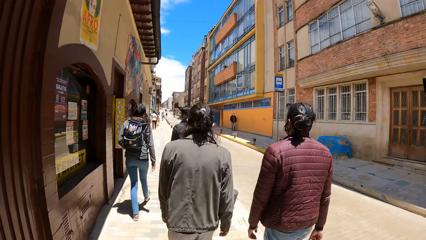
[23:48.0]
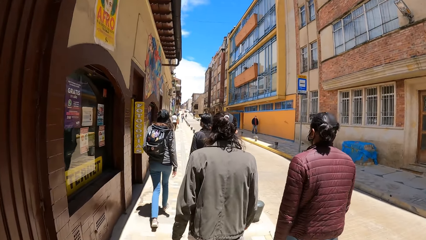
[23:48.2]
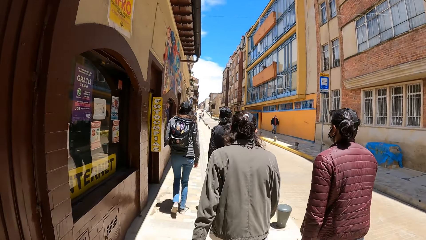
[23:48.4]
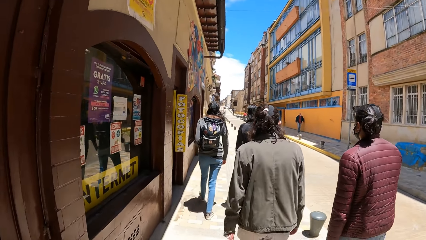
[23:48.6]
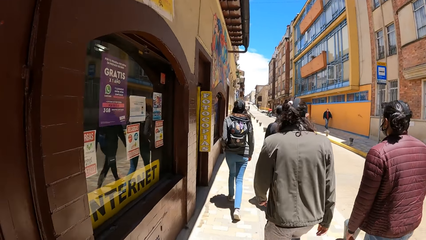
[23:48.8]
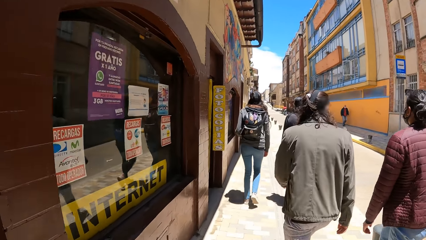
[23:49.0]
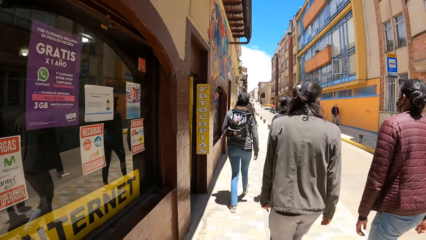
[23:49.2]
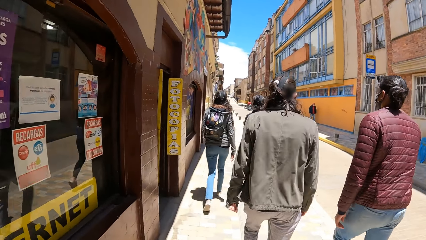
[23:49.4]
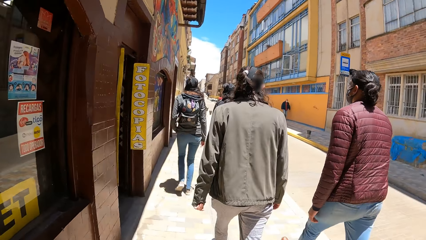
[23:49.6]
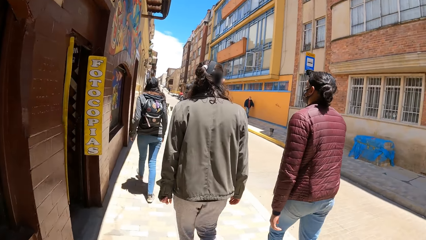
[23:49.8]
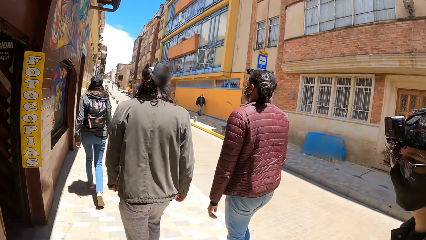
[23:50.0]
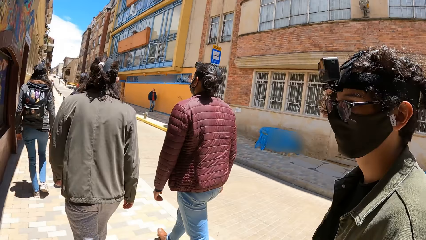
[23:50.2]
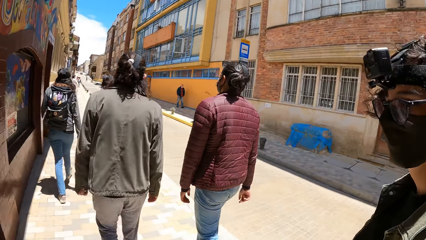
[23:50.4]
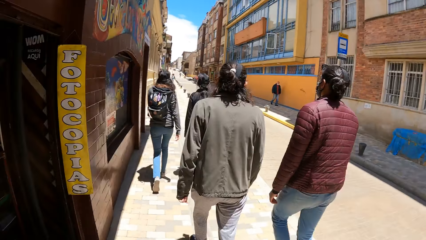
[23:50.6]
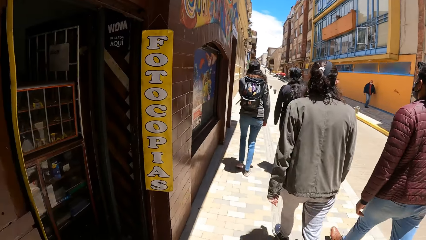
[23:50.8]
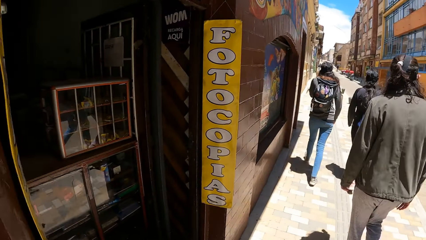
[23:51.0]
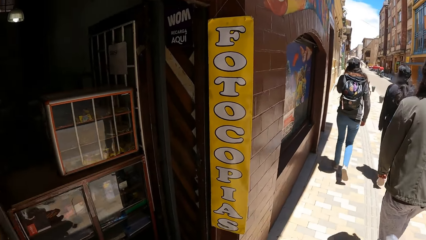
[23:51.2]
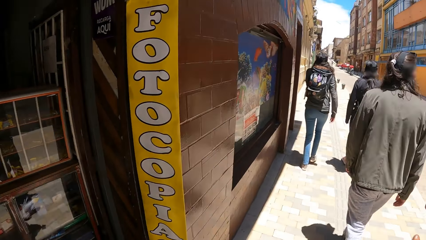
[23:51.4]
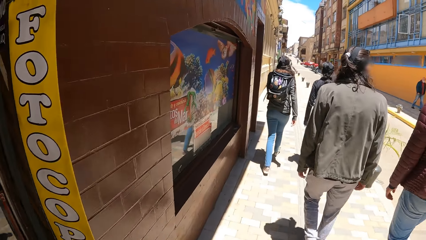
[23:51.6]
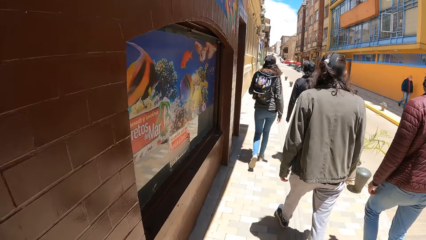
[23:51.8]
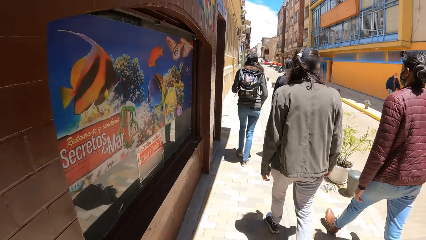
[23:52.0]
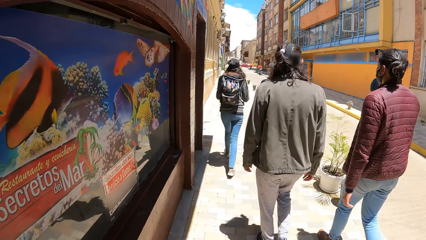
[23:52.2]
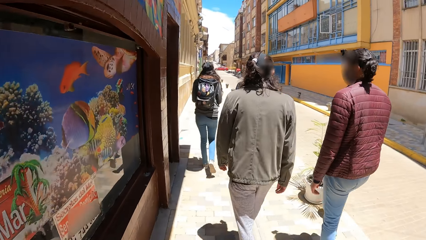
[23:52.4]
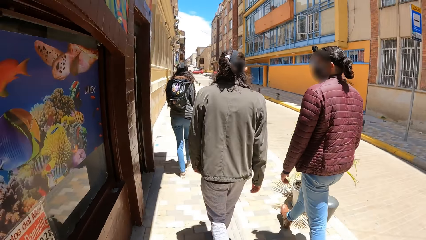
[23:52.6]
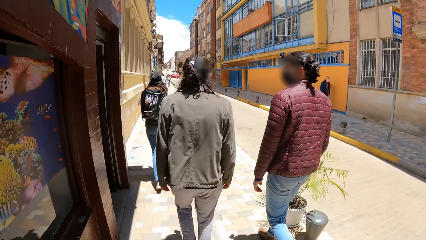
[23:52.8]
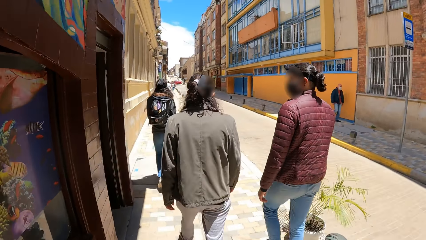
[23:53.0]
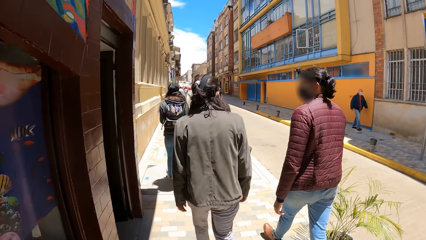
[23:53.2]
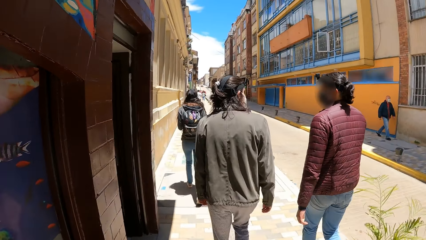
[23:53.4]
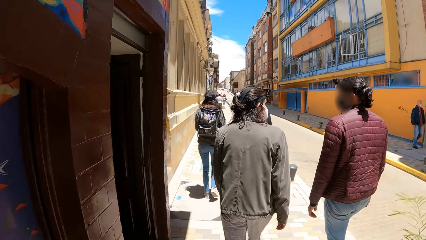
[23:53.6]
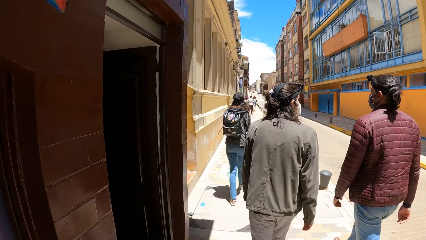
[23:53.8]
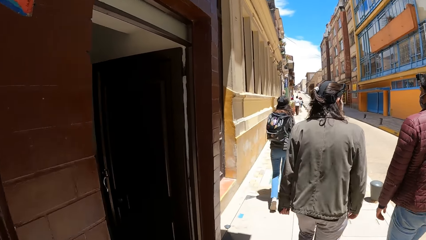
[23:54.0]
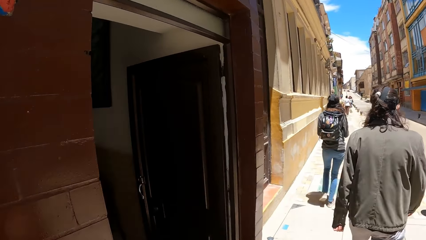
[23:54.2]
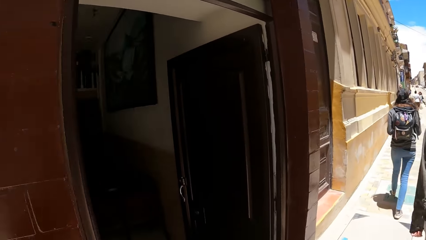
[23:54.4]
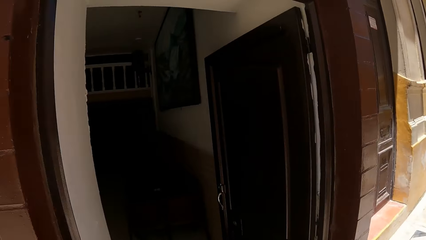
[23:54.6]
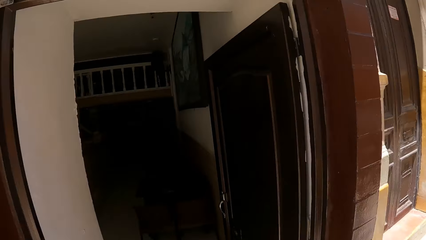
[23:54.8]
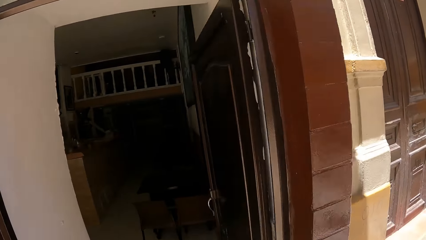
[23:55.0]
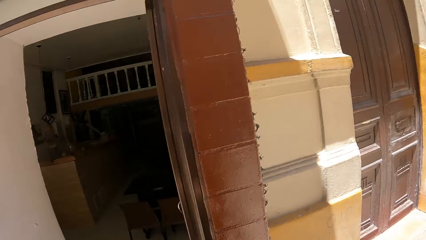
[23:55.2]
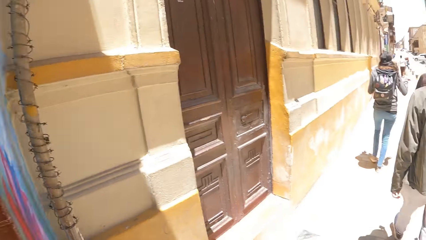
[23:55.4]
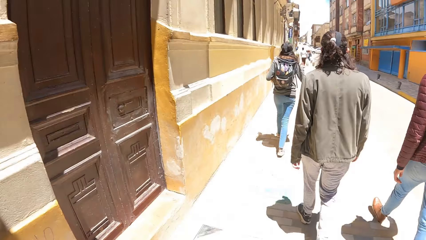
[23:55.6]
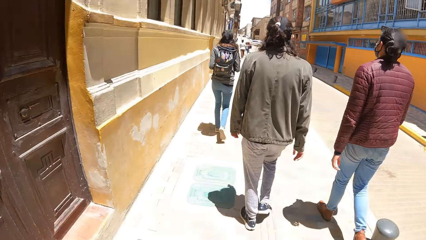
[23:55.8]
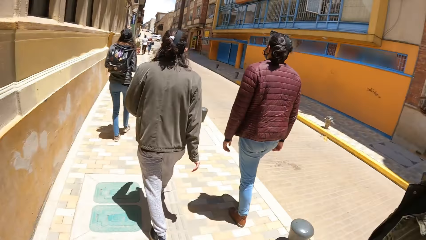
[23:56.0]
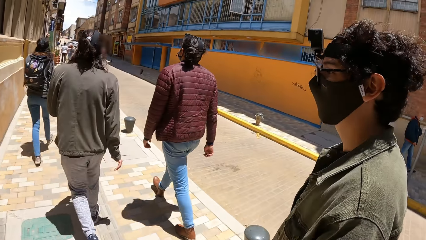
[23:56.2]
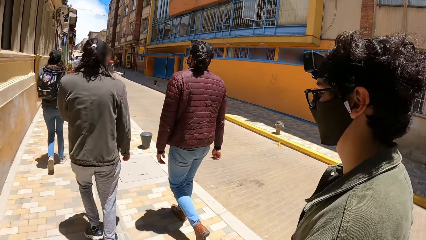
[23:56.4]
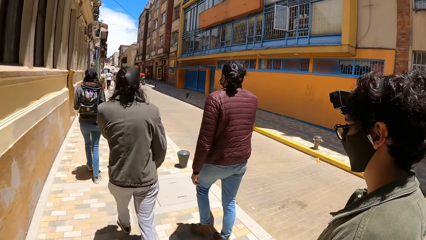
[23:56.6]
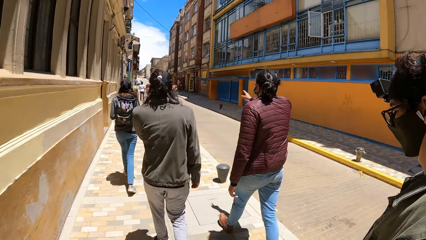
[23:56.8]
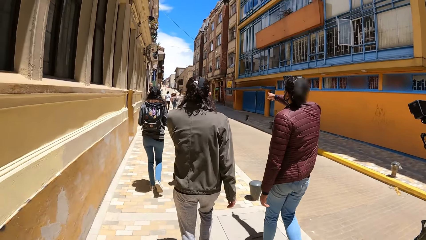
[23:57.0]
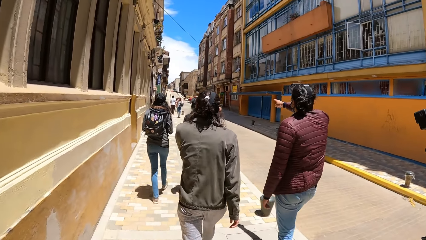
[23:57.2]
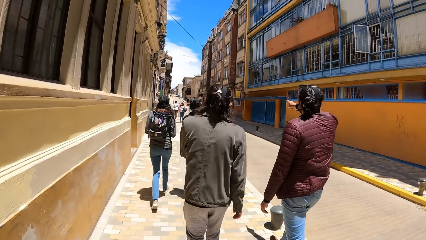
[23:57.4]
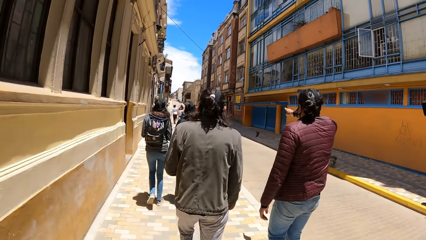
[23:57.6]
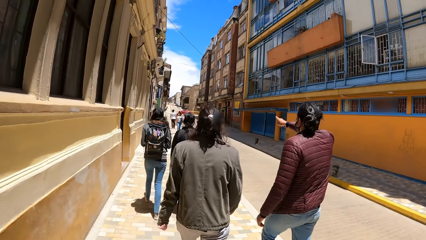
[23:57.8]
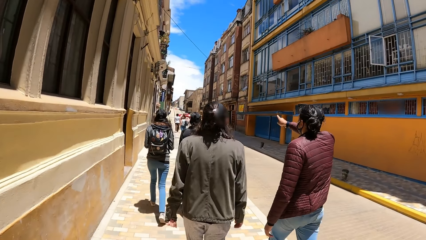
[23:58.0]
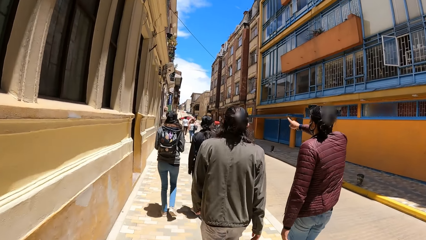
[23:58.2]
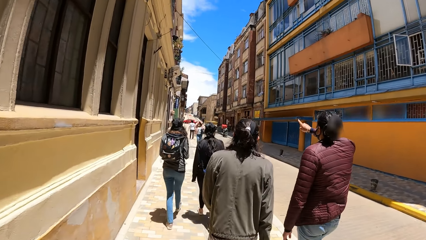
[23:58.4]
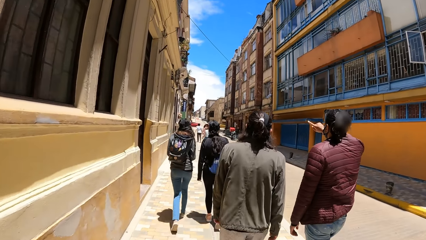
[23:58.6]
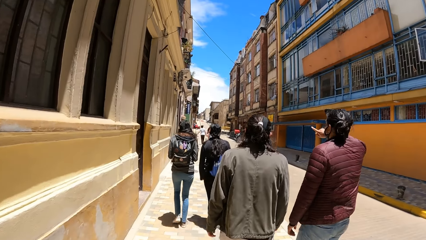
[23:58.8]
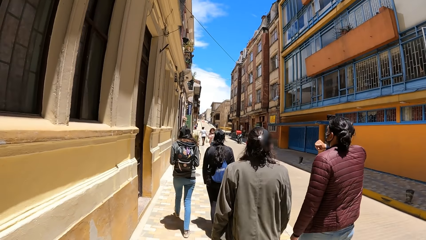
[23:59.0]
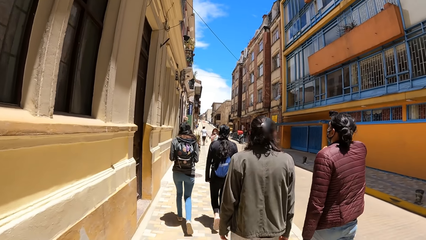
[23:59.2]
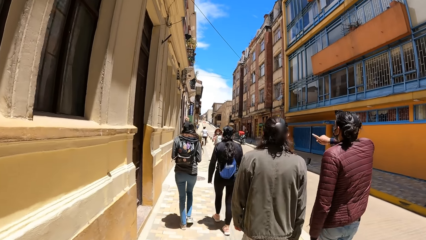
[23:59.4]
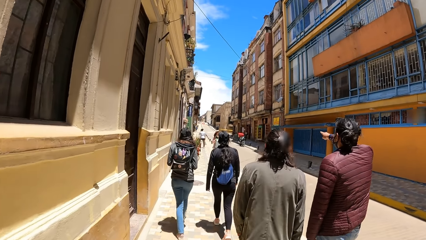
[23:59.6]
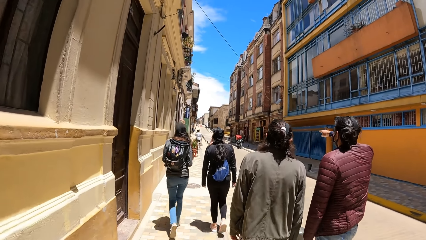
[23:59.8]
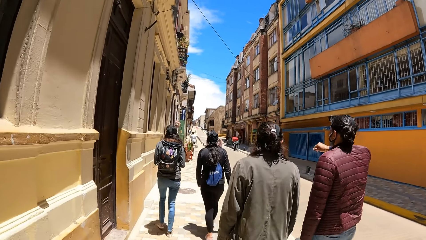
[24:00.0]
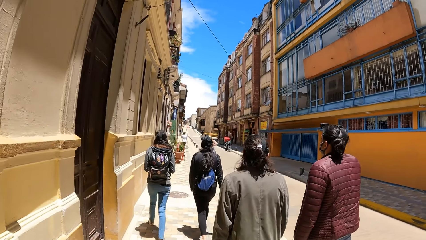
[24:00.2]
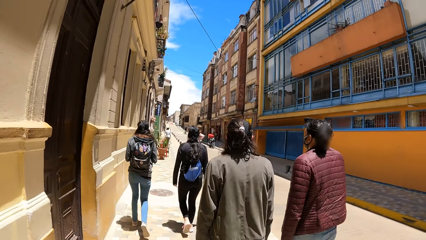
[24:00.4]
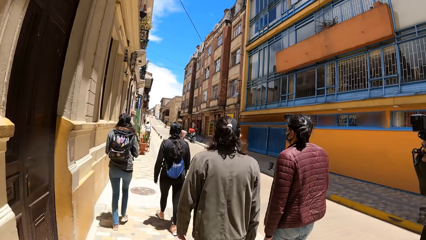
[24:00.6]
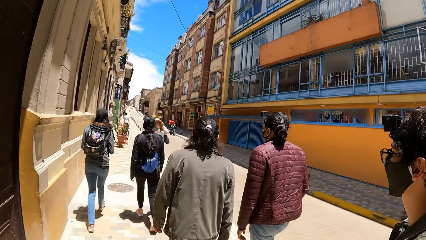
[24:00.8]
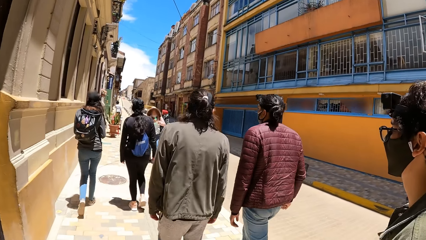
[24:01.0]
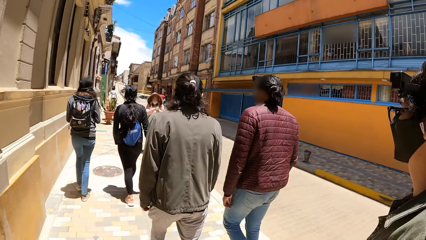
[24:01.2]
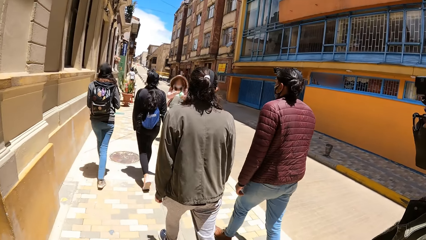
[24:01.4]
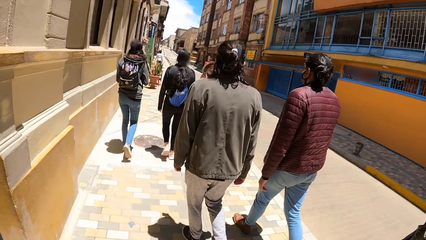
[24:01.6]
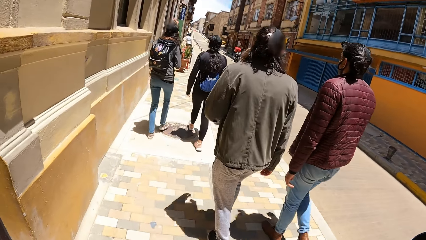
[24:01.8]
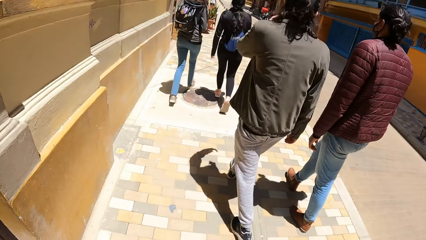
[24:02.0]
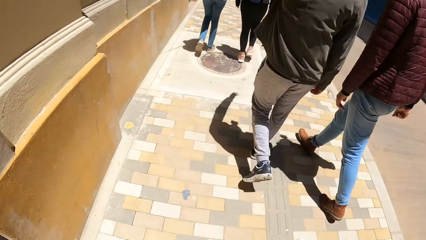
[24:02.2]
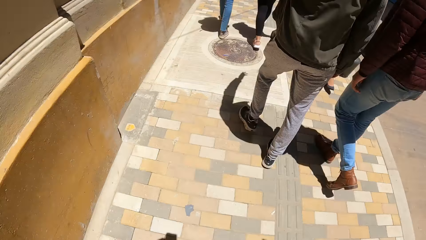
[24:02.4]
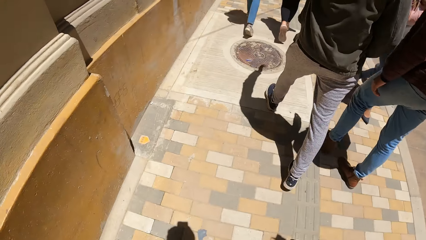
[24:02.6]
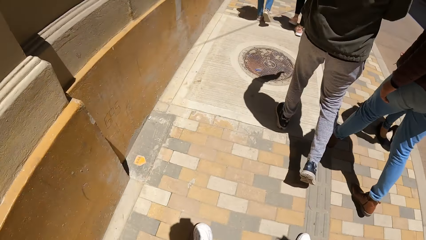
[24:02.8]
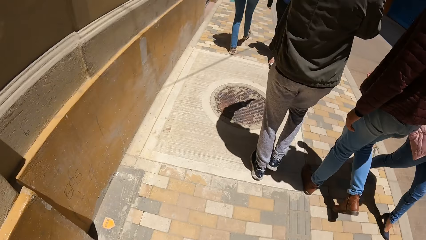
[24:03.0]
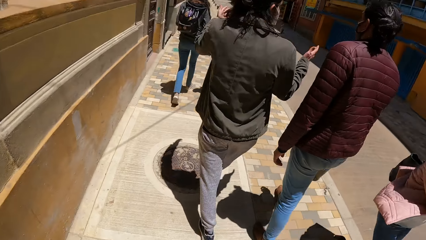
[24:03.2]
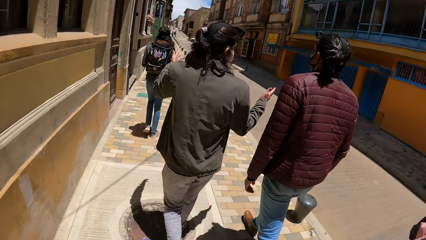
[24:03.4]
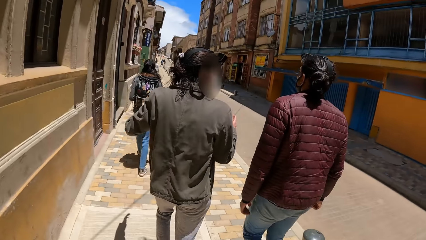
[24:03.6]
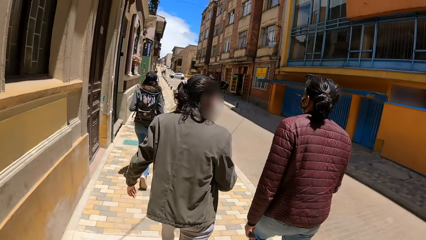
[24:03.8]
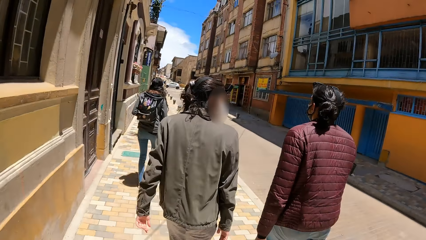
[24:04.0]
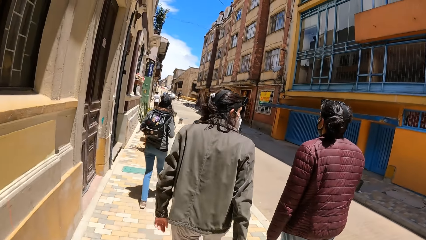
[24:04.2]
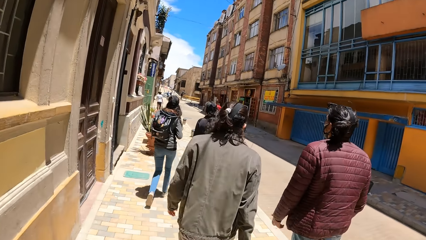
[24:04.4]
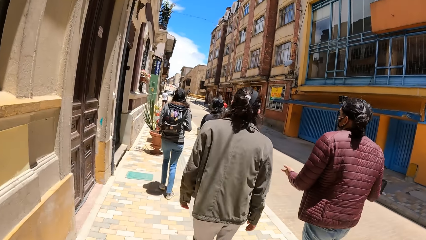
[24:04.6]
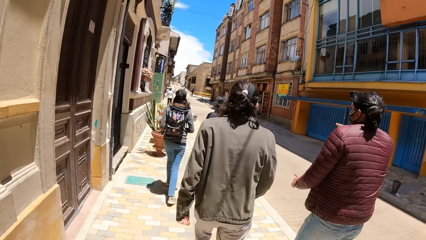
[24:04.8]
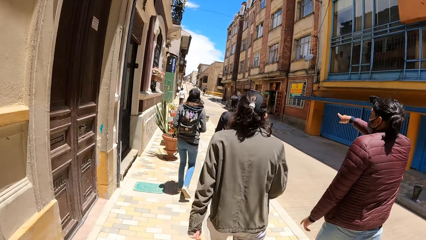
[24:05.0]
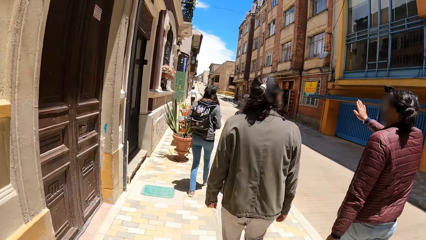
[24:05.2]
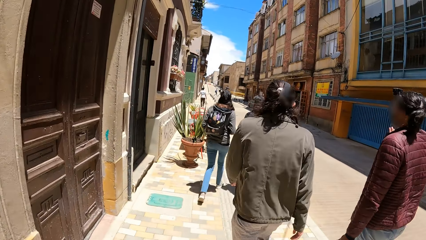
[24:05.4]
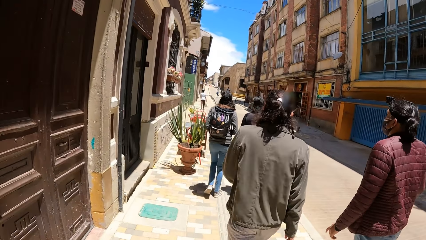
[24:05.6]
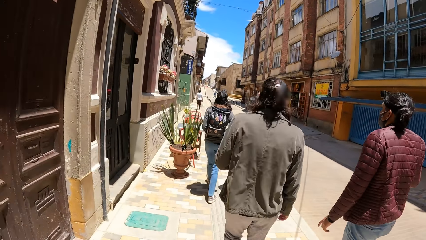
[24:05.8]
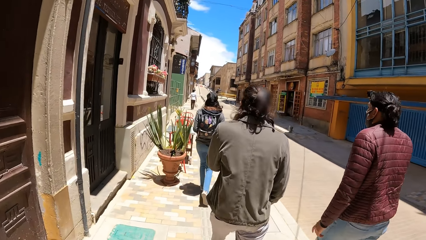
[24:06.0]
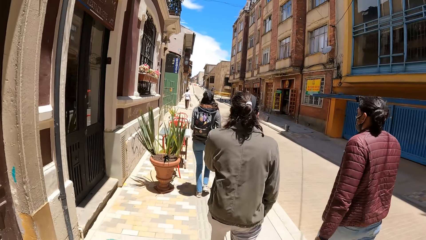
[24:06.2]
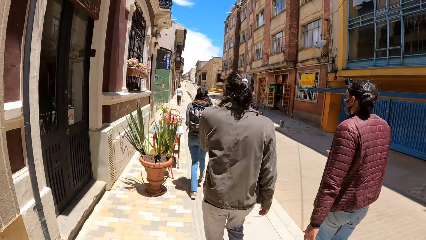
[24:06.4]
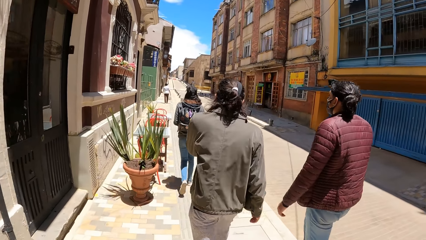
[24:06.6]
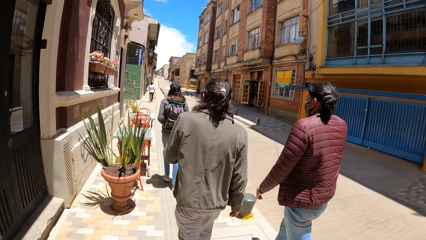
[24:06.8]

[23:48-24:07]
The man gesticulates with his right hand. Another man gesticulates with both hands. The first man gesticulates with both hands.
